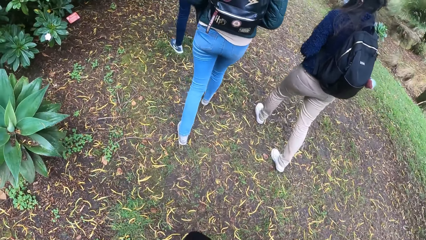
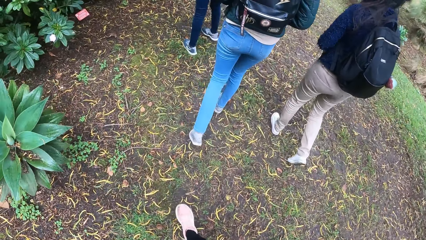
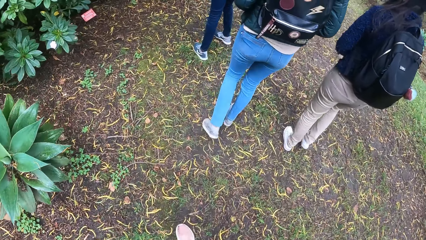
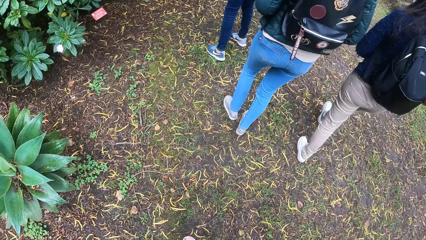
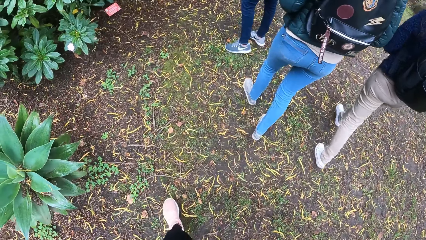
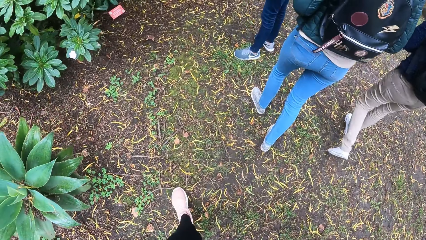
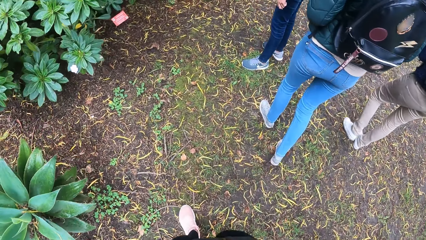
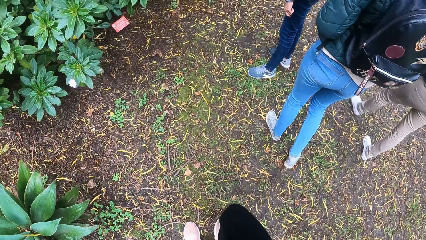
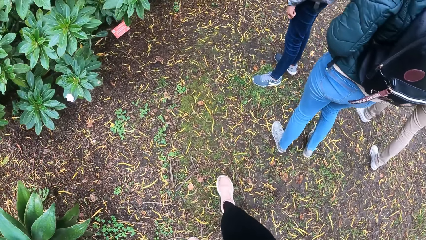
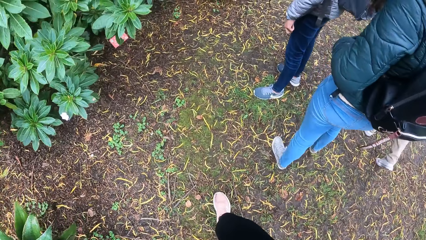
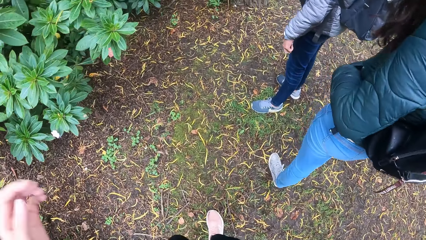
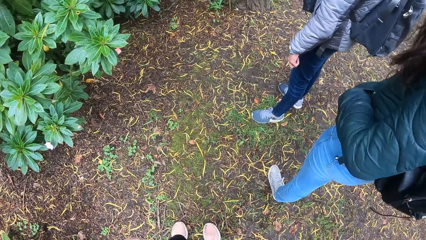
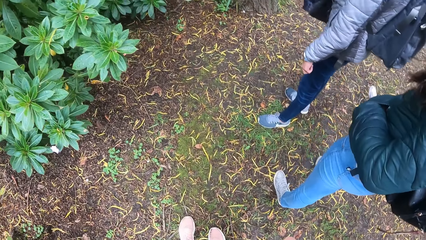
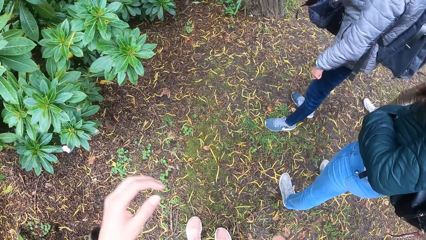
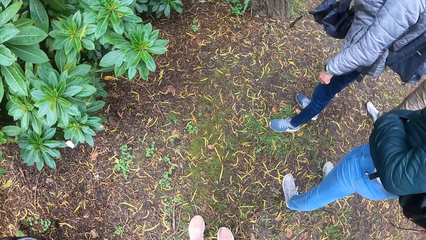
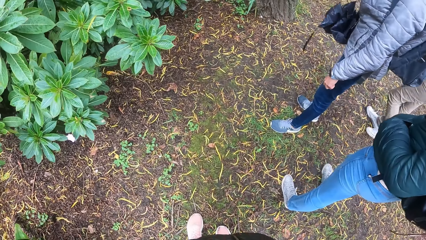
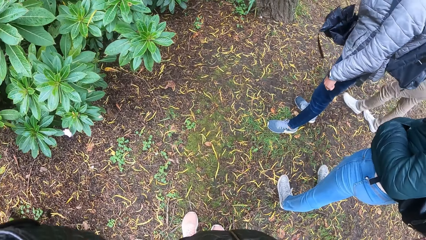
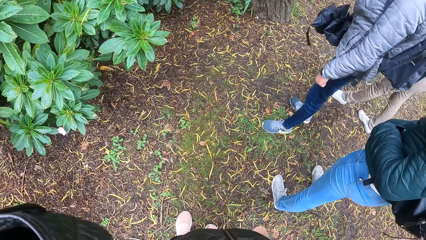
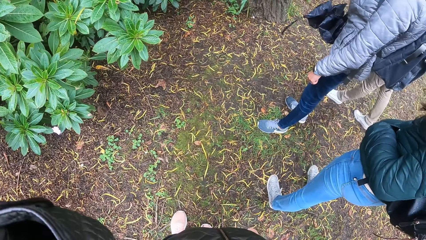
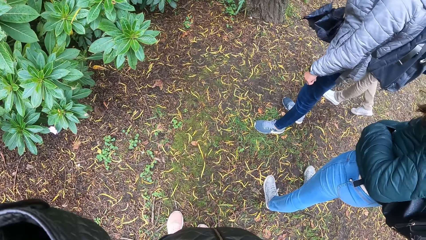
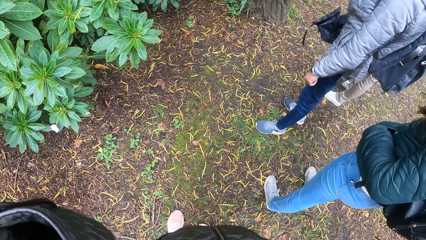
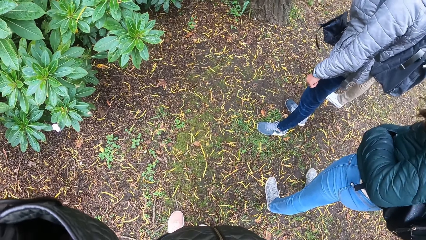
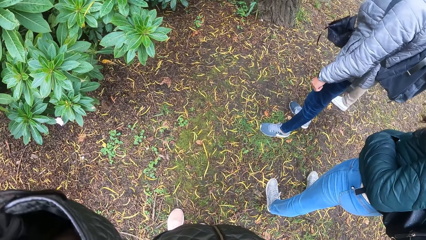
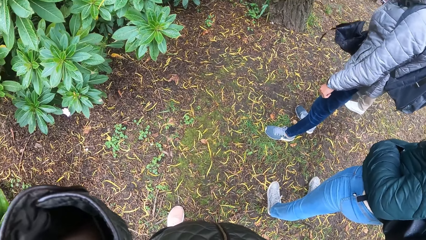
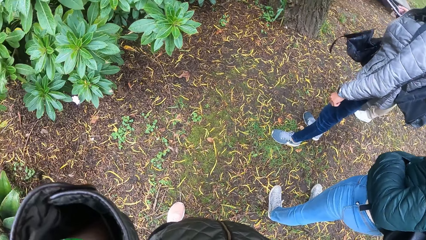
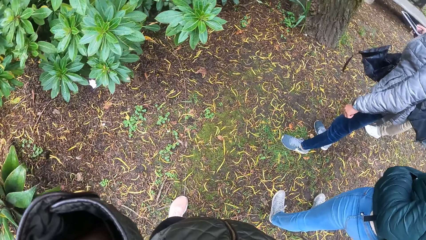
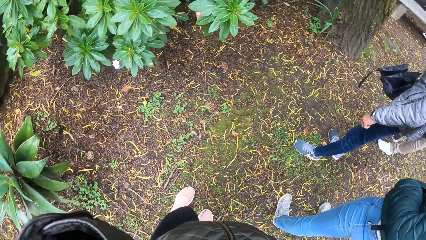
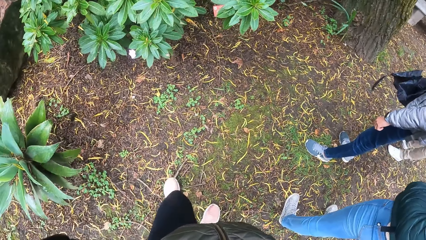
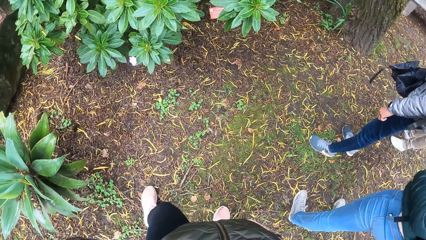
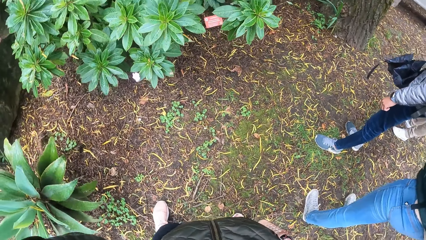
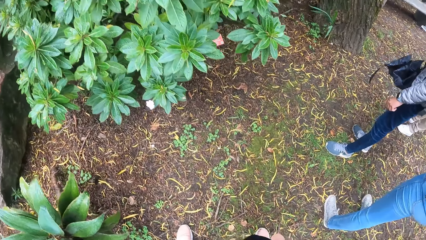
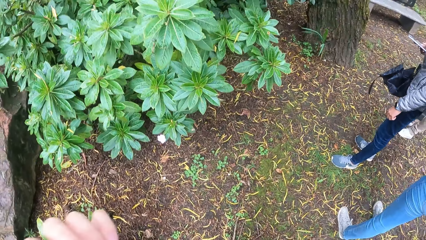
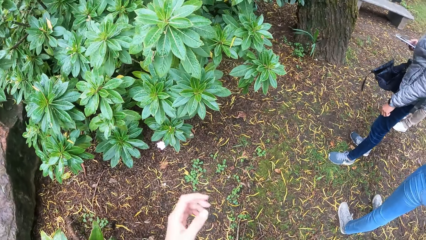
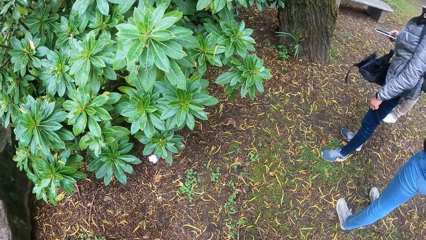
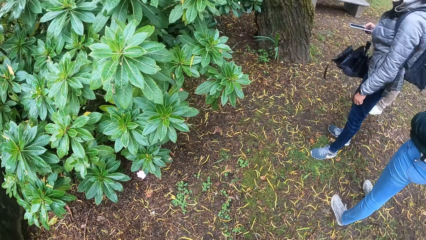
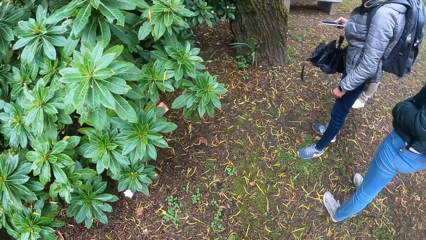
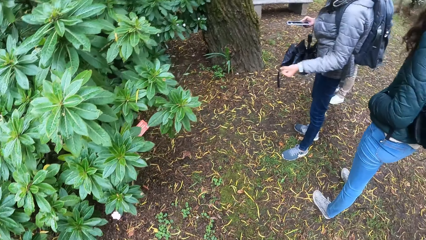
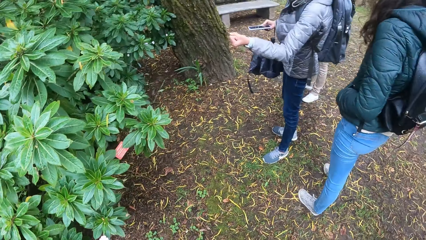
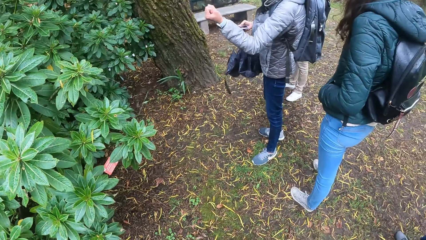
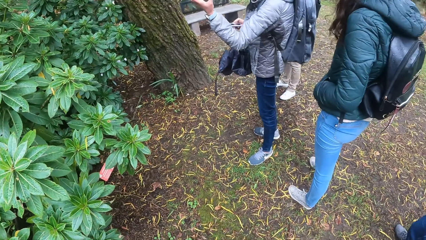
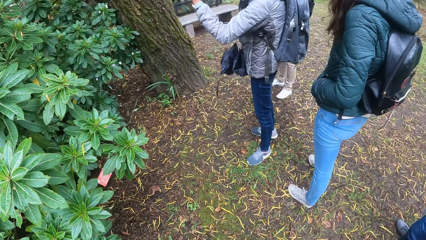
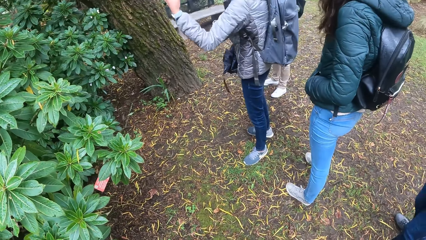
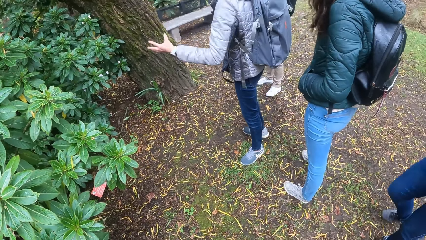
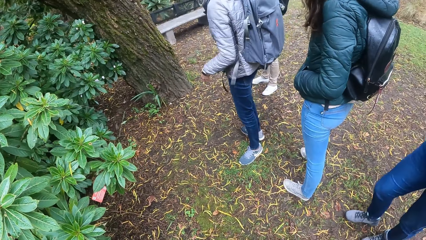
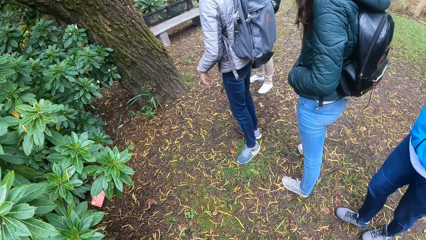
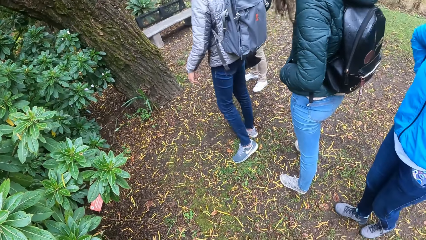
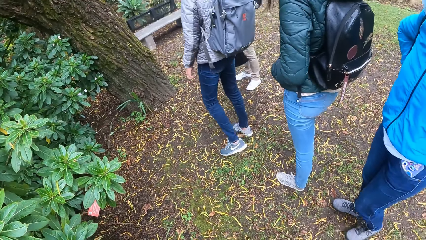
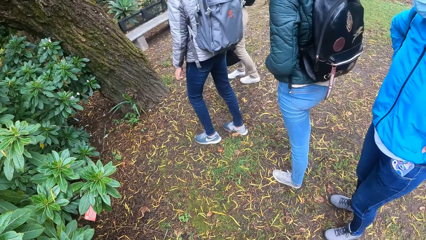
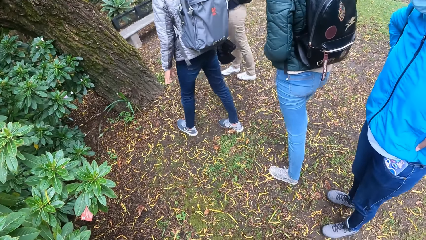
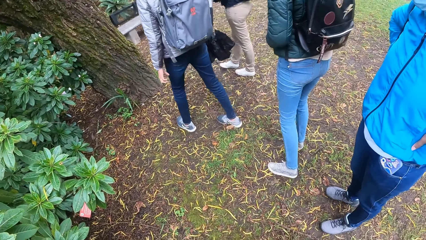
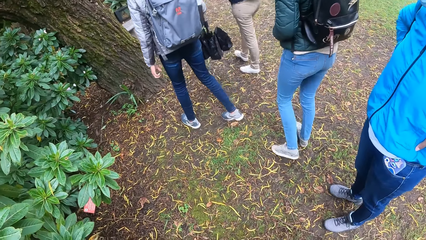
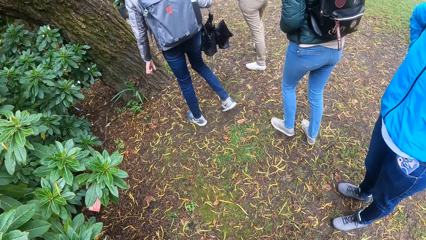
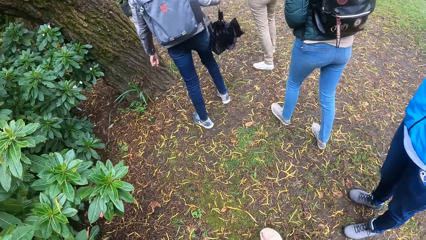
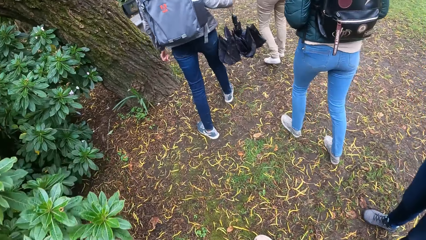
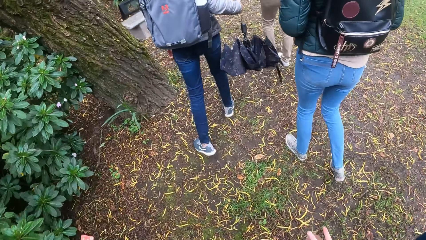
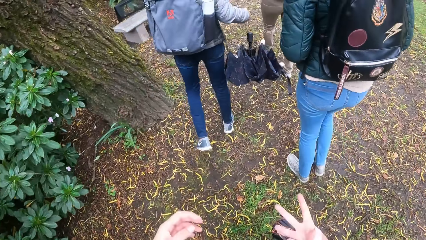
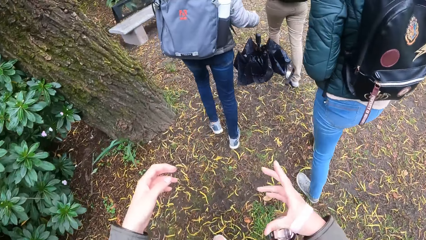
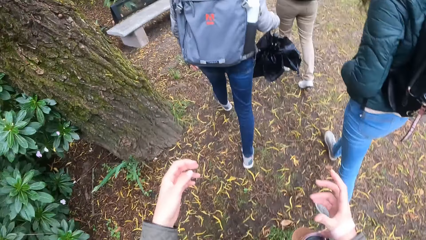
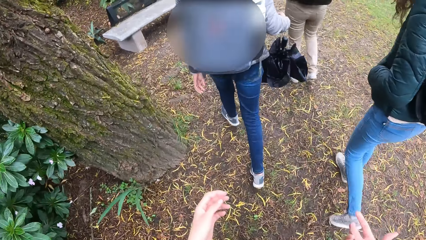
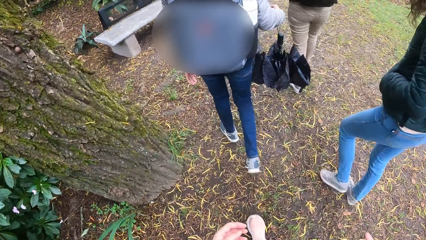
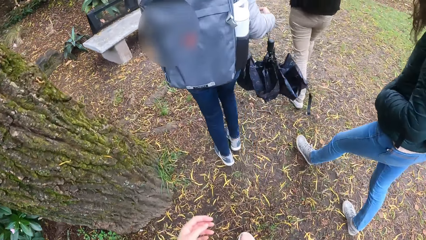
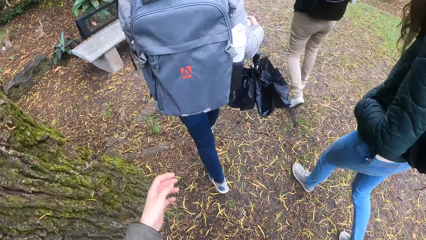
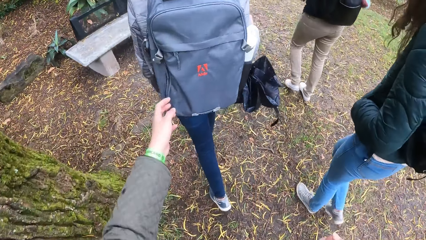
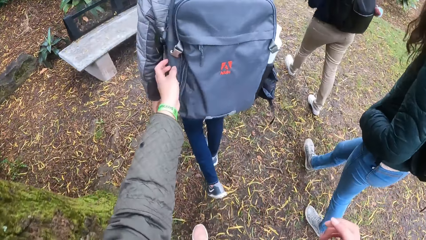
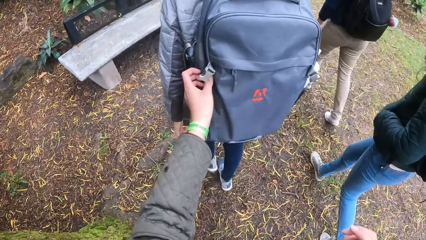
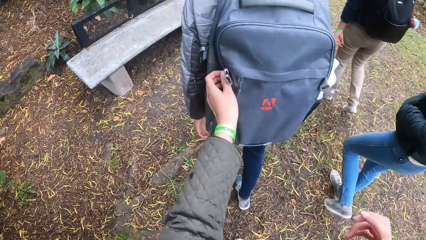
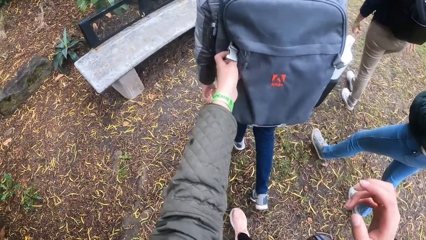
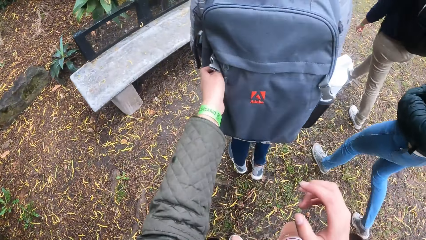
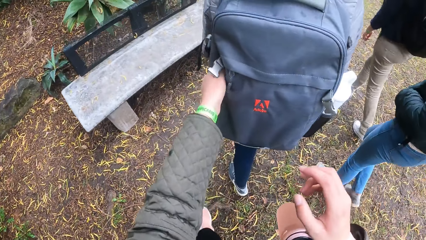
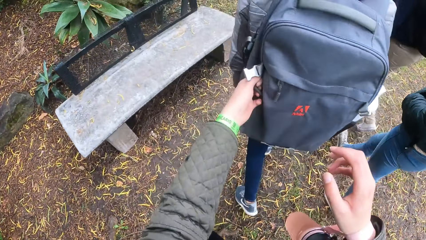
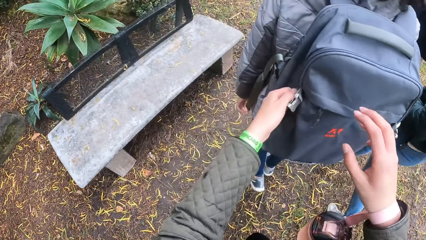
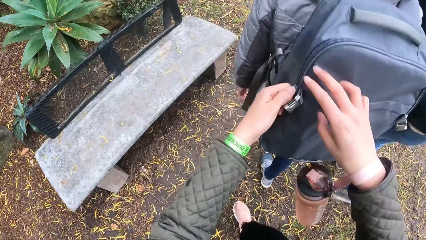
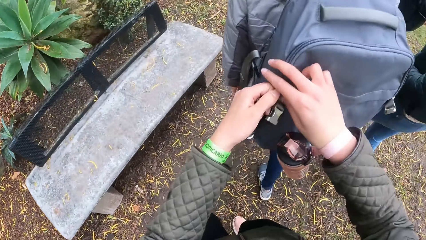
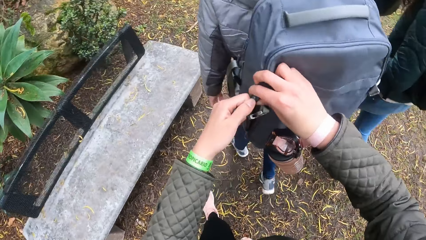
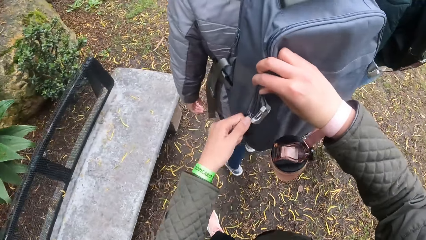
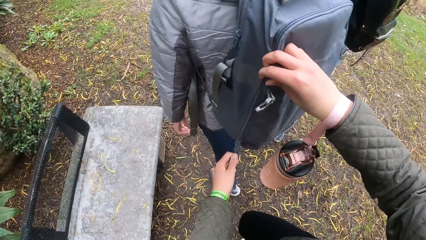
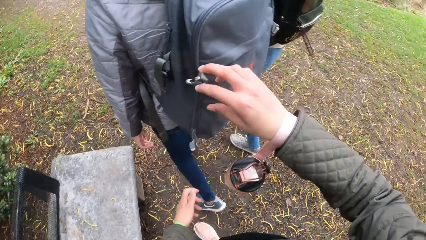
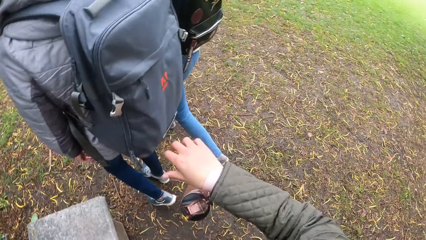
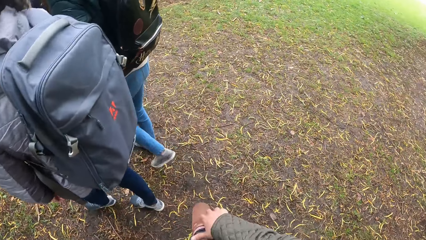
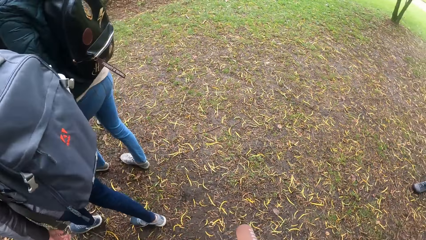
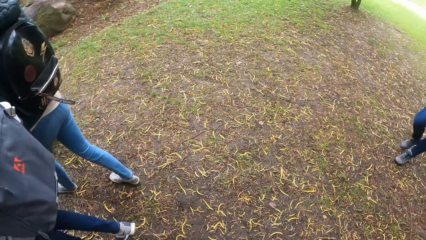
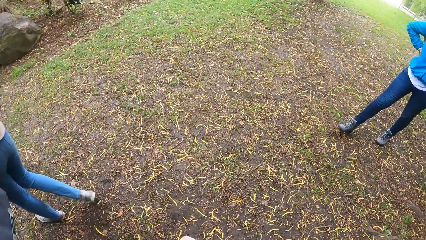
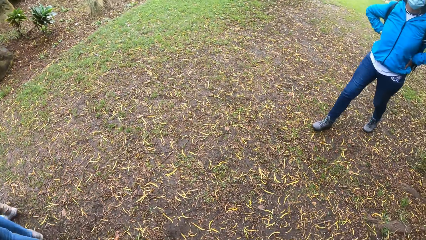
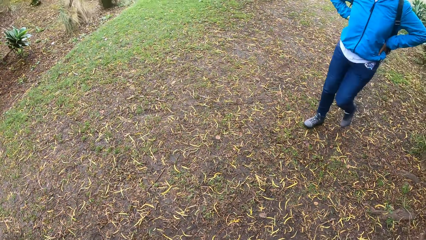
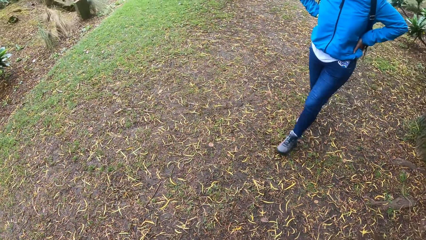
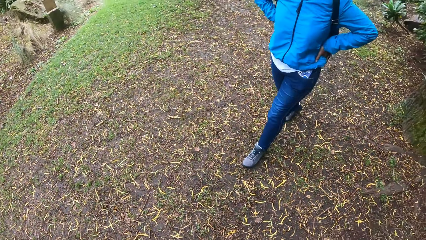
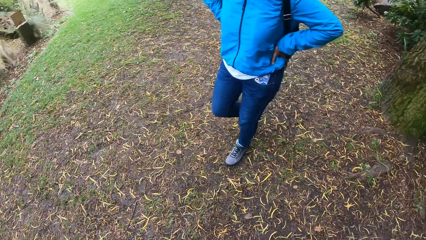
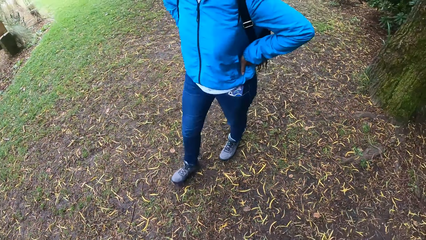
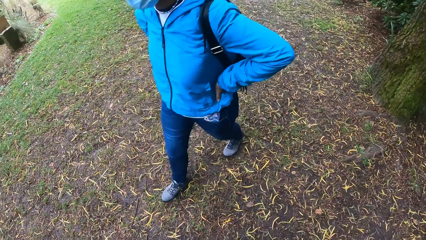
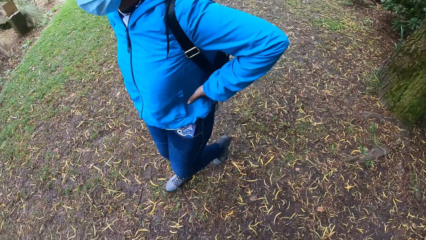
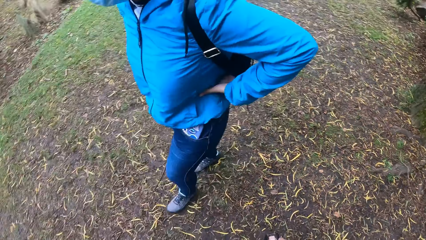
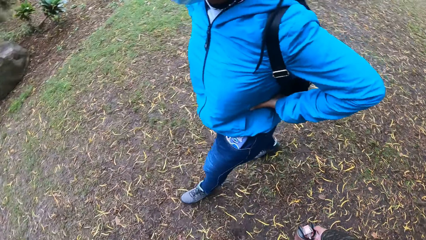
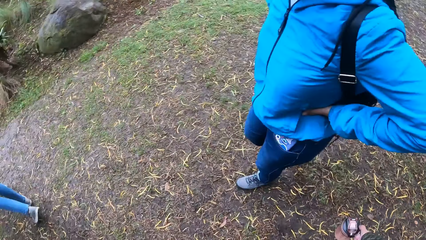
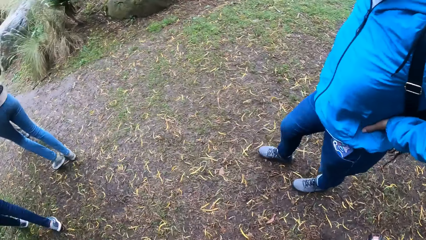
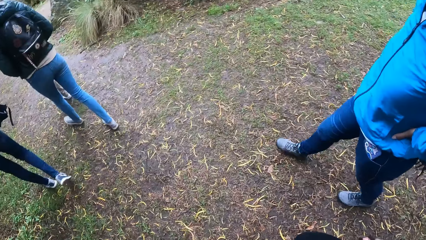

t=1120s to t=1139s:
The camera wearer looks at a plant. She walks. She zips a bag at the back of the woman with her left hand. She looks around.
